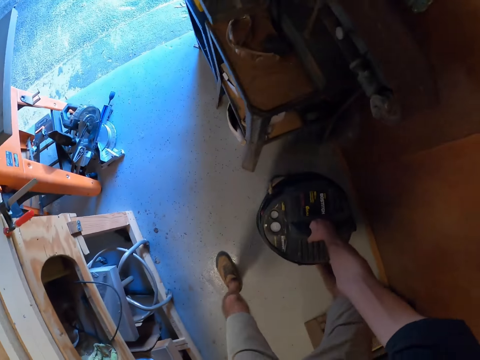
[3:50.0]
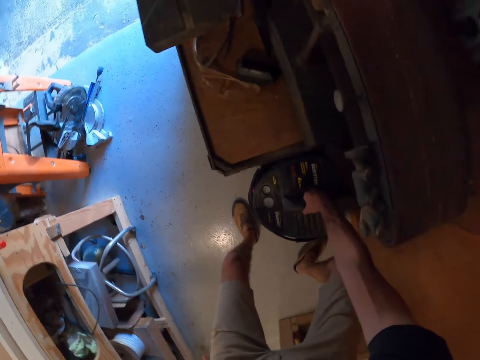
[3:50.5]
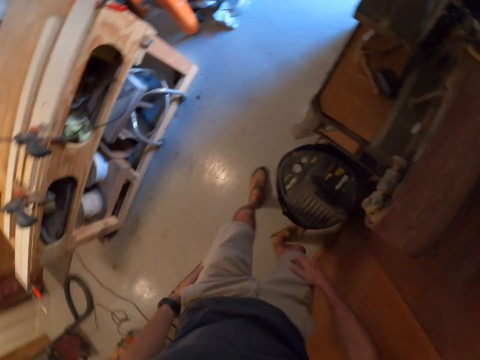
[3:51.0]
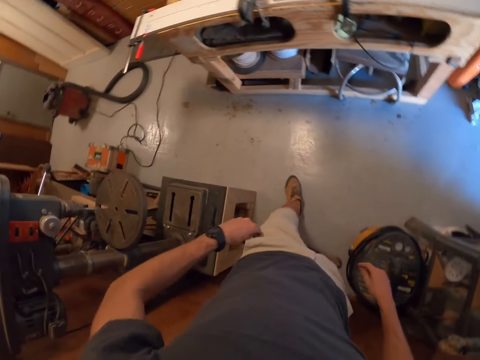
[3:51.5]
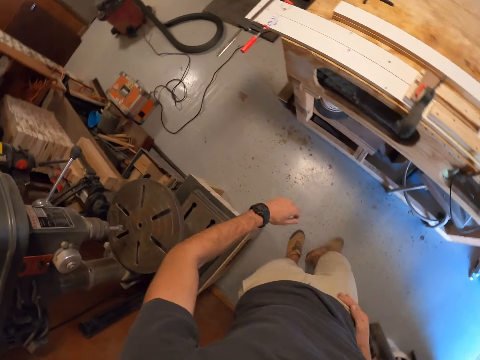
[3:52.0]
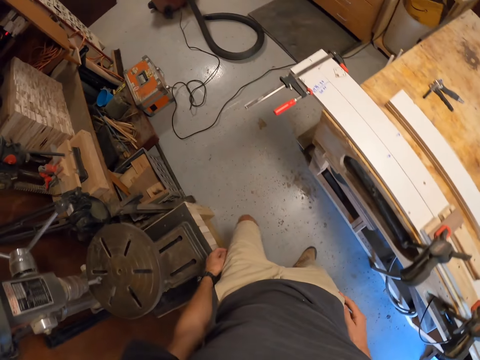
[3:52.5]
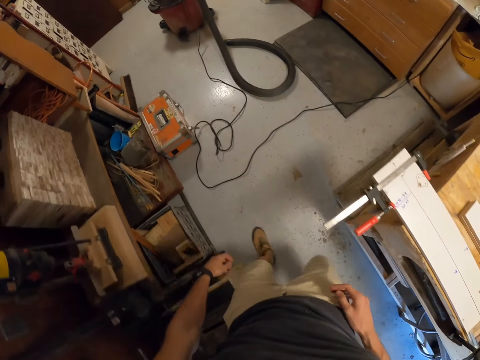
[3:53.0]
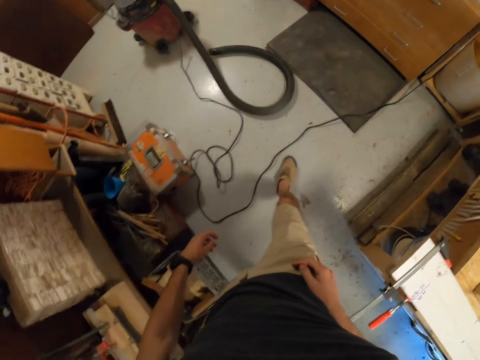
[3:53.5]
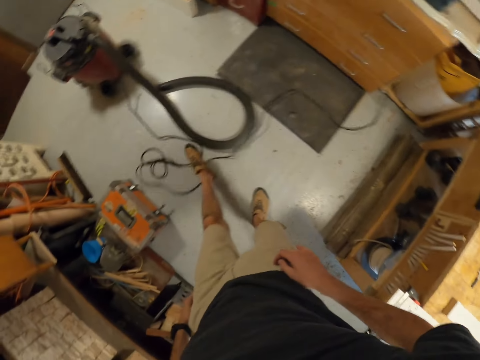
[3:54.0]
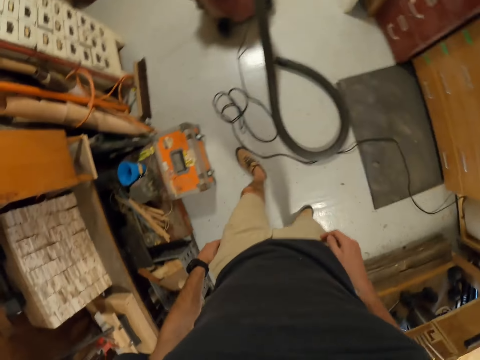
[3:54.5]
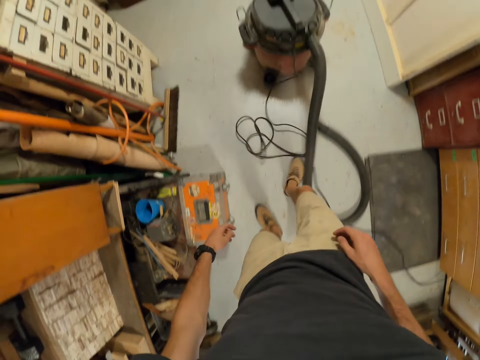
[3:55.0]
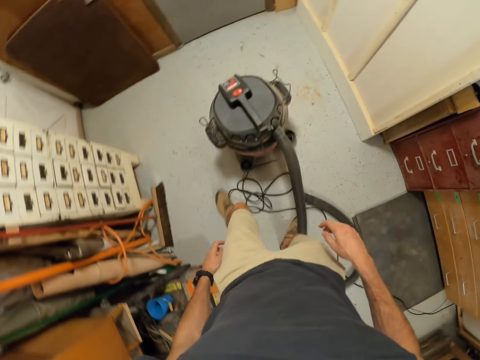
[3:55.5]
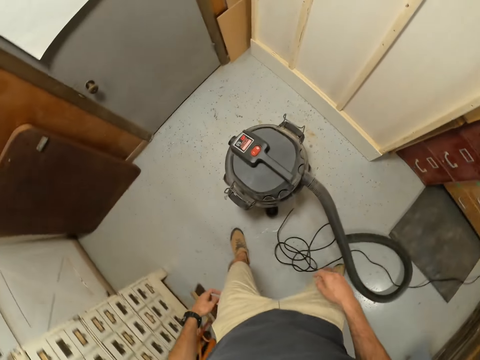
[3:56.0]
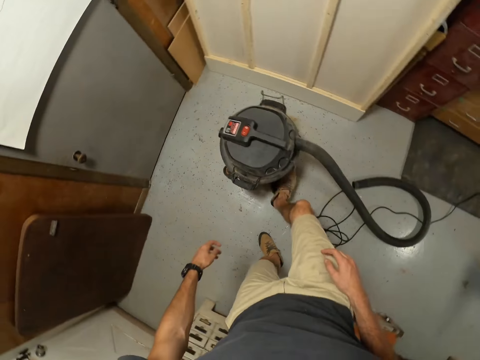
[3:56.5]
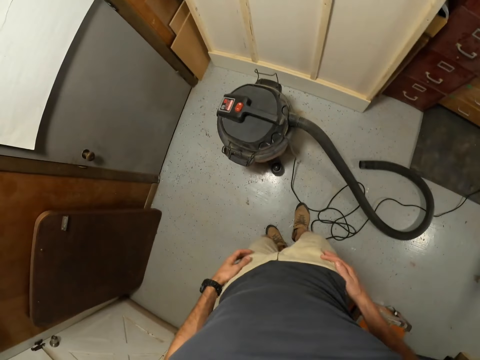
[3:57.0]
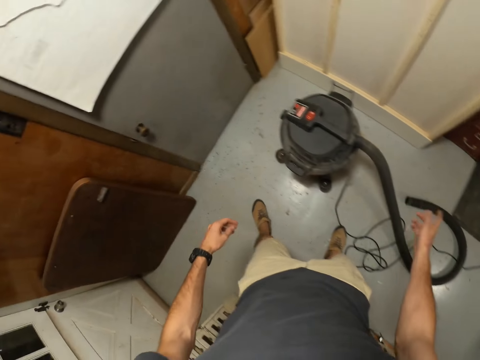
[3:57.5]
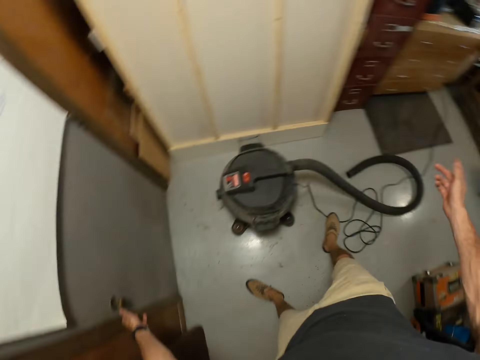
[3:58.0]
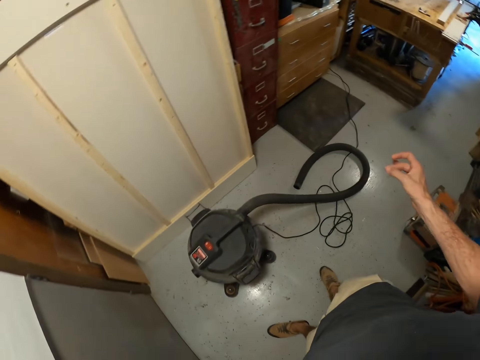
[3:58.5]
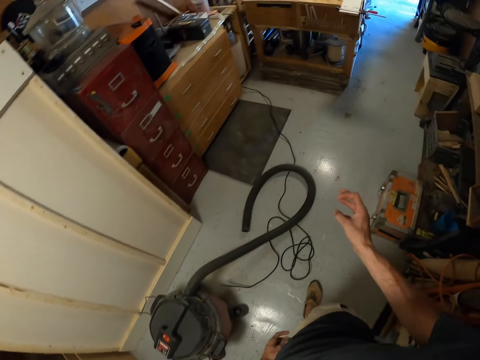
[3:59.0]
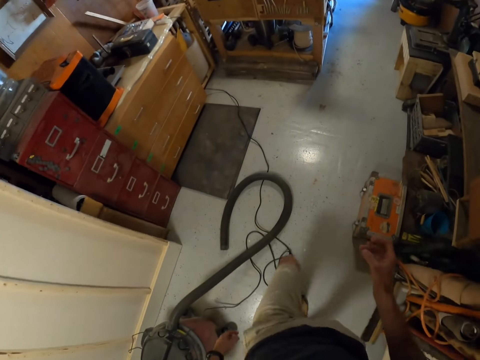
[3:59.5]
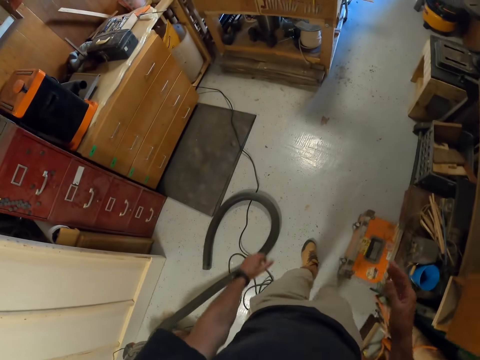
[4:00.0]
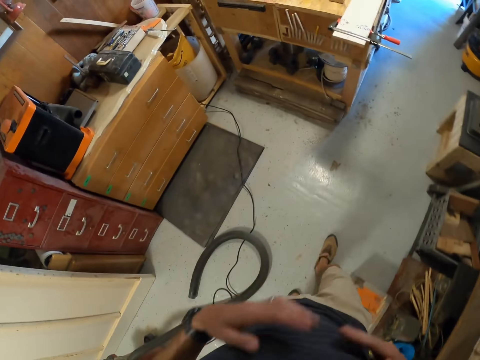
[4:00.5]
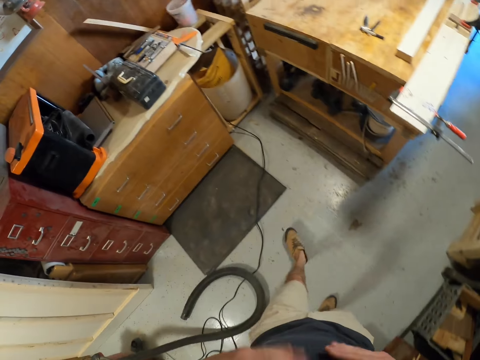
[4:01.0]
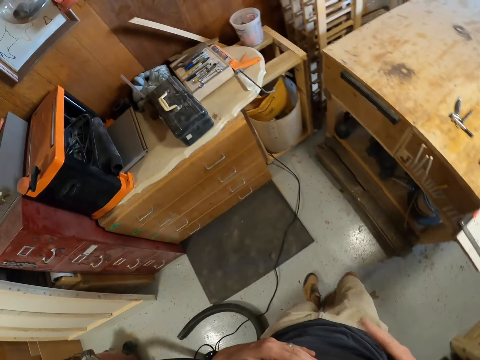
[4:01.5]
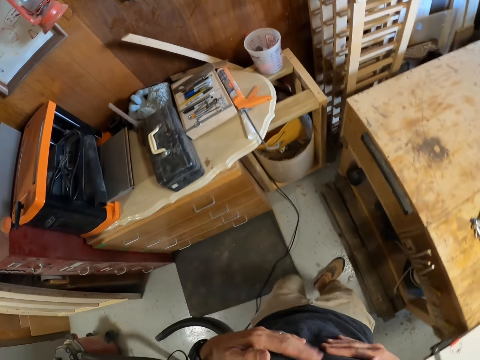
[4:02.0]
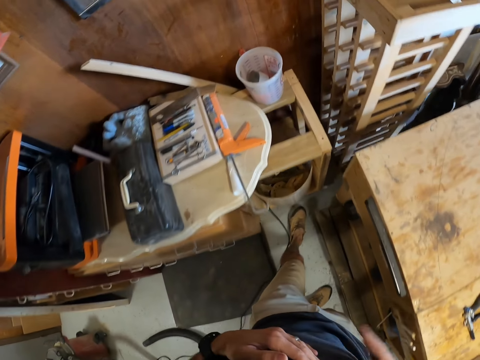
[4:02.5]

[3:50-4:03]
The camera wearer drops the air compressor machine. He walks around the room. He kicks the cables on the ground. He pushes the machine with his feet. He kicks the vacuum cleaner. He shakes his hands. He walks around the room. He hits his chest with his hands.

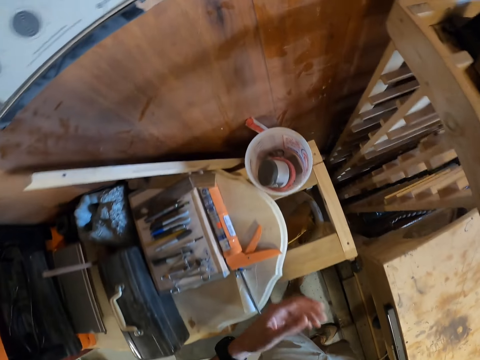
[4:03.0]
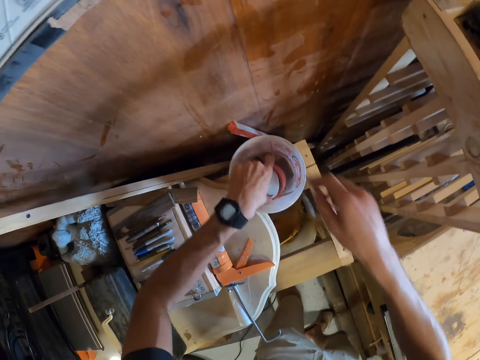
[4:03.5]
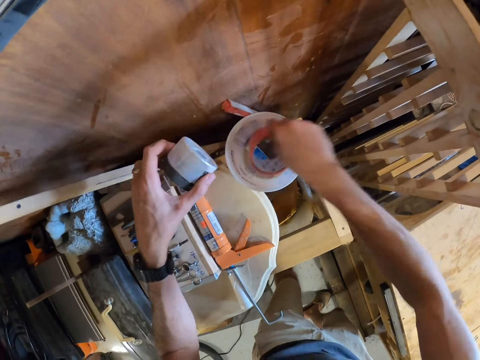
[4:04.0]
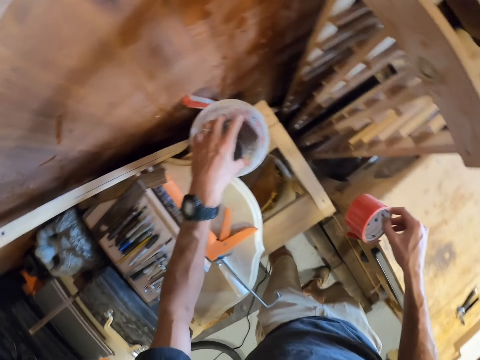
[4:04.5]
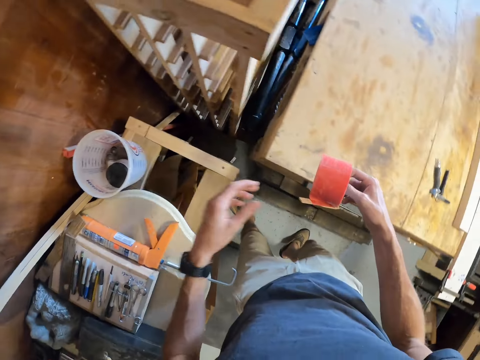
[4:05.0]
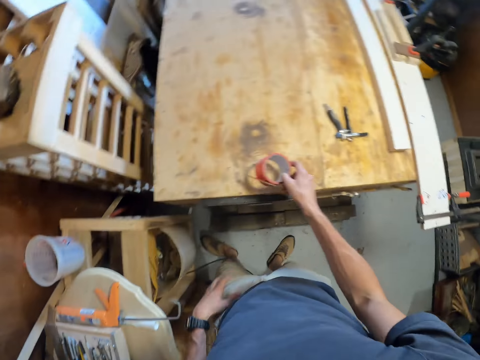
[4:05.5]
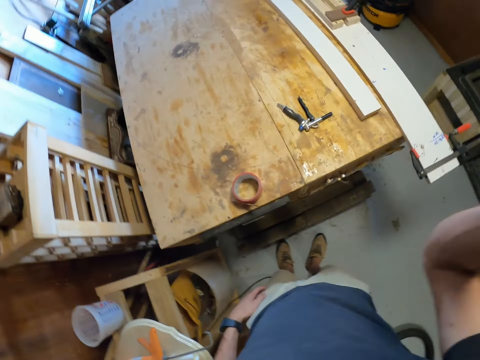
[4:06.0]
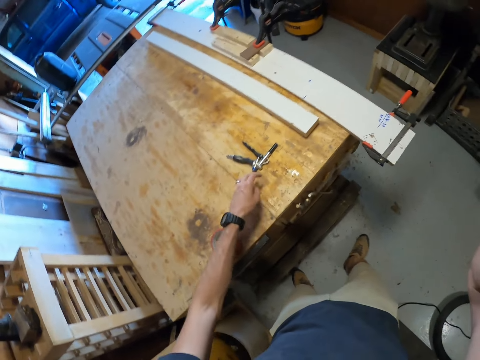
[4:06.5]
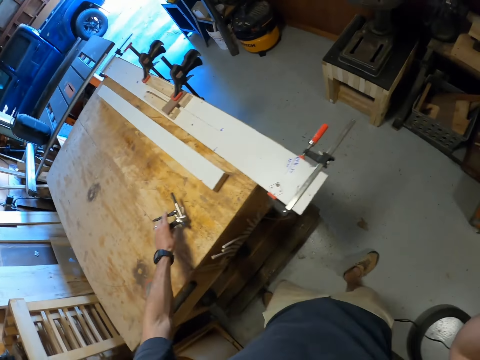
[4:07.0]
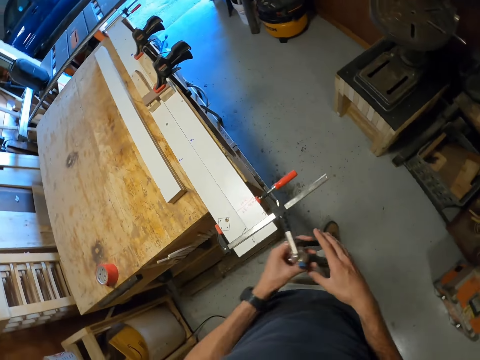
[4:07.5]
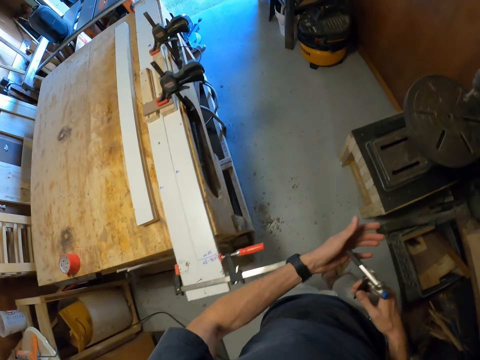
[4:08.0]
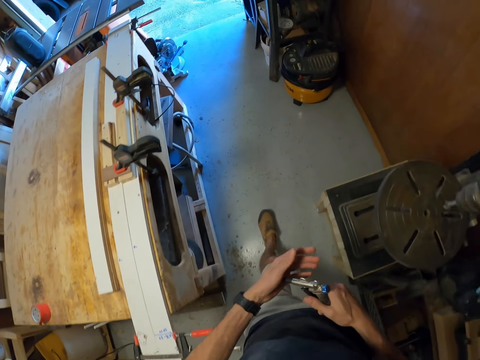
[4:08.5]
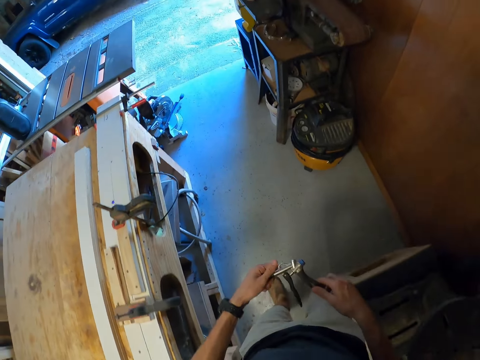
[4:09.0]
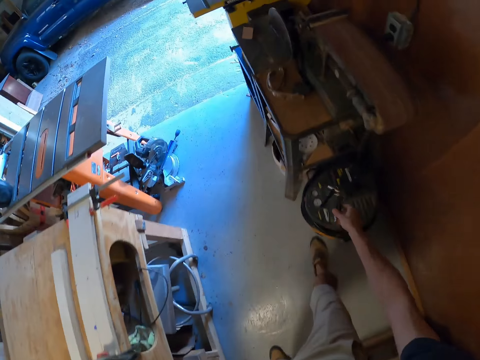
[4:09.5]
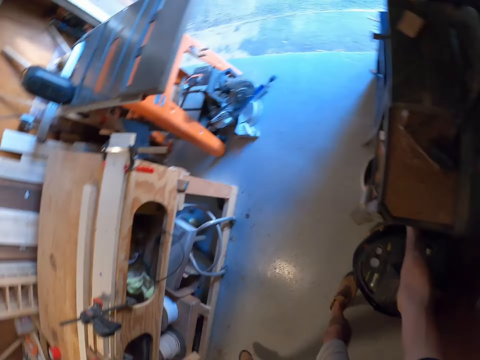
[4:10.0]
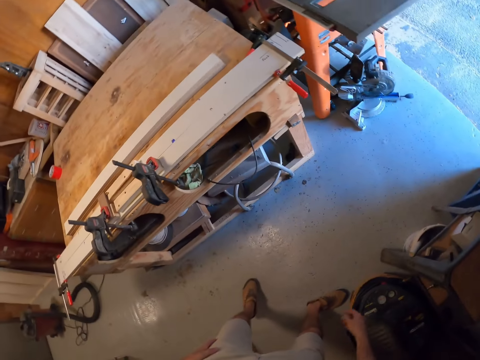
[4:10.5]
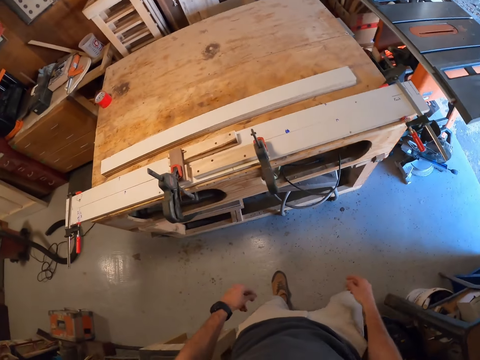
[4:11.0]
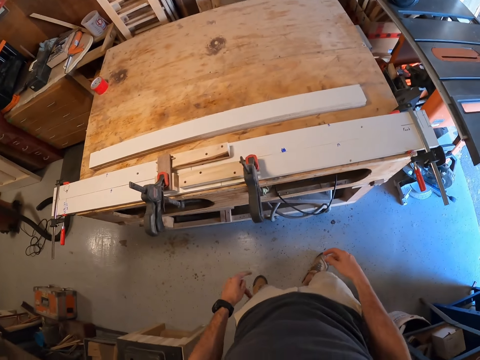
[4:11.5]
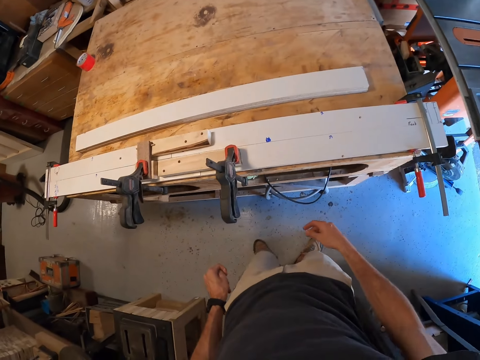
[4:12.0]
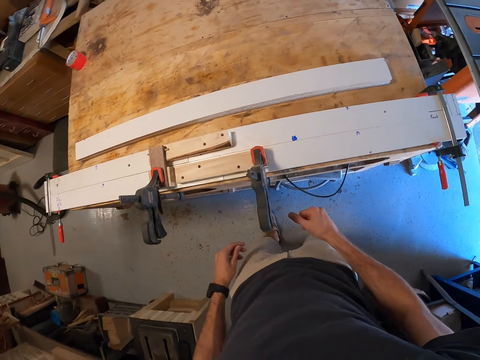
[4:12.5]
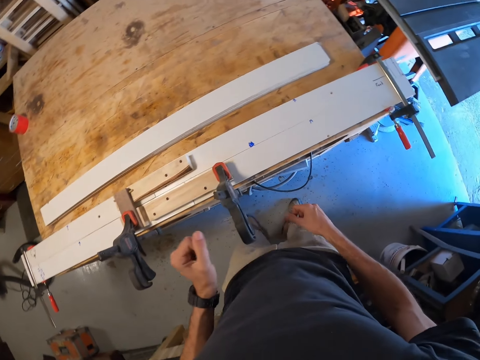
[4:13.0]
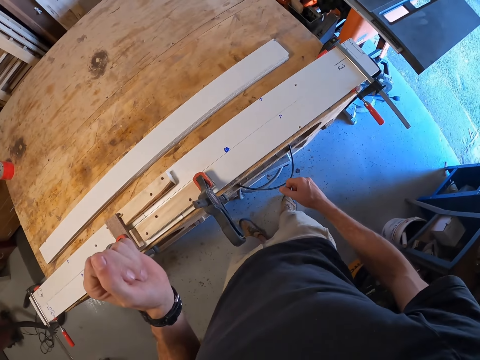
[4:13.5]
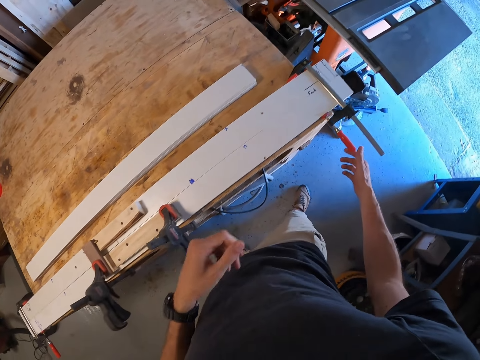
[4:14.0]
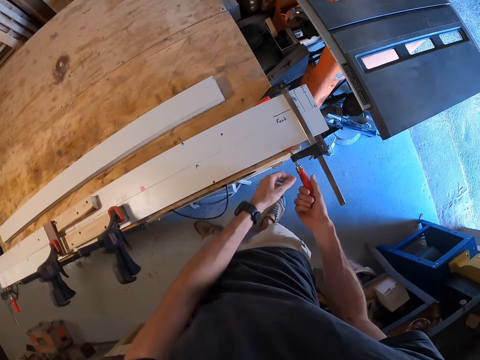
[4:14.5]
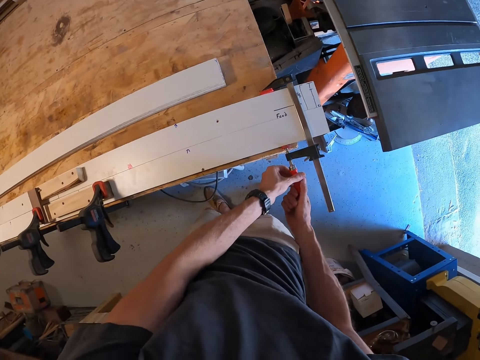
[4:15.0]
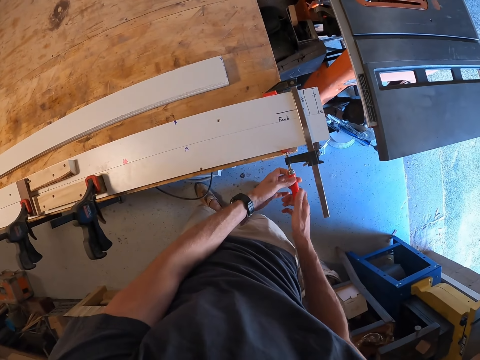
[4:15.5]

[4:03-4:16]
The camera wearer picks up a plastic container. He picks two sellotapes from the container. He returns one sellotape in the container. He drops the plastic container. He puts the sellotape on the table. He touches his face. He picks the air compressor gun. He transfers the air compressor gun to his right hand. He walks around the room. He puts the air compressor gun on the air compressor. He folds his hands. He opens the clamp.
